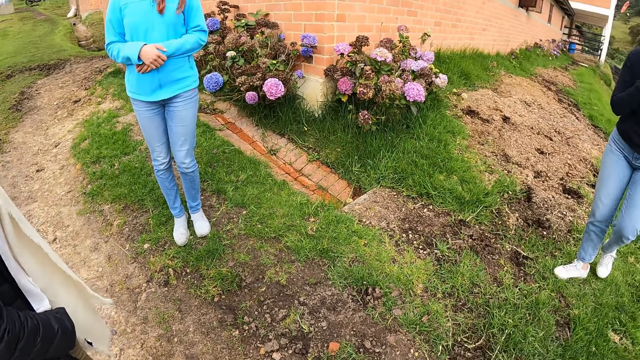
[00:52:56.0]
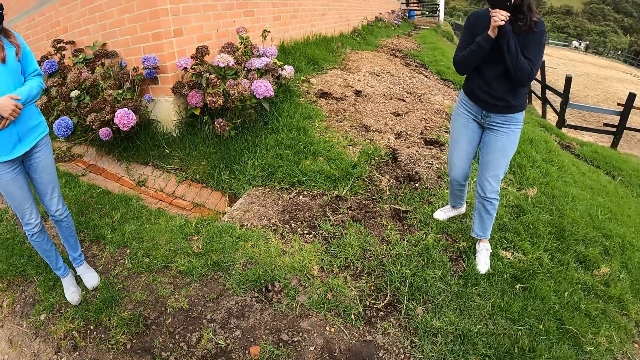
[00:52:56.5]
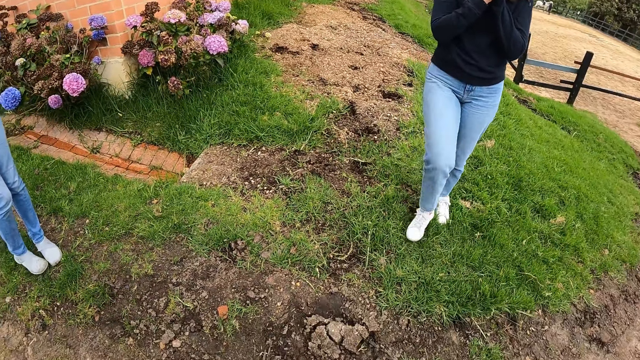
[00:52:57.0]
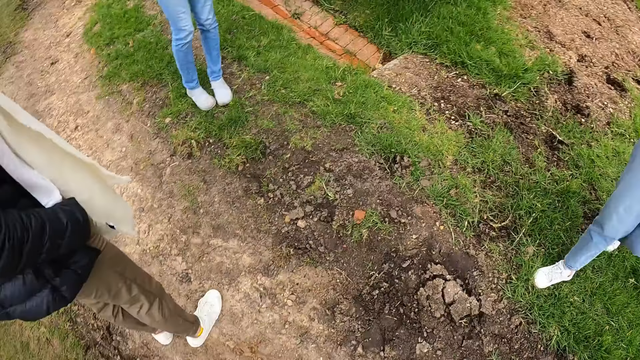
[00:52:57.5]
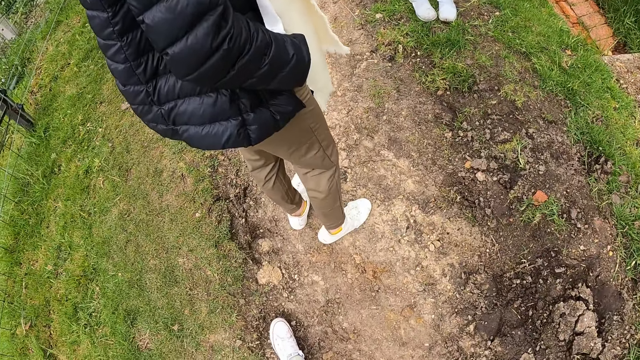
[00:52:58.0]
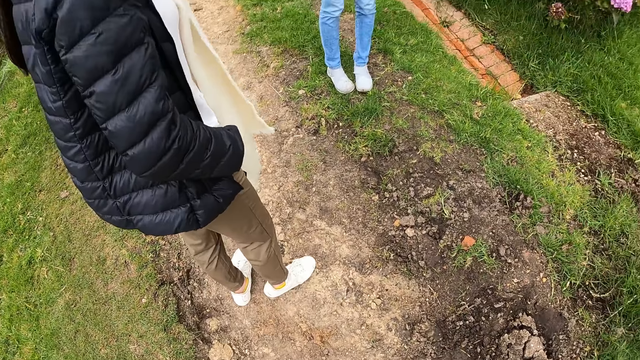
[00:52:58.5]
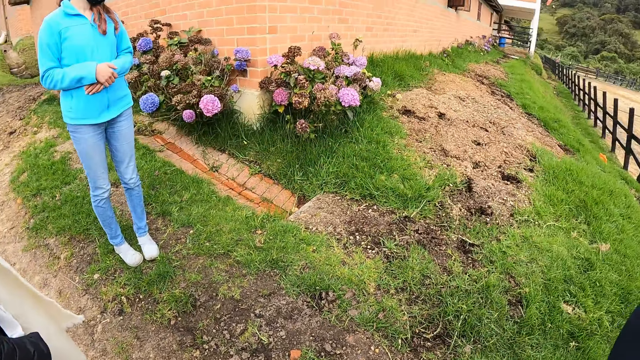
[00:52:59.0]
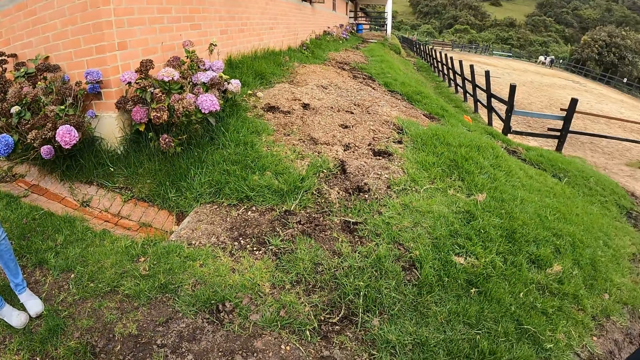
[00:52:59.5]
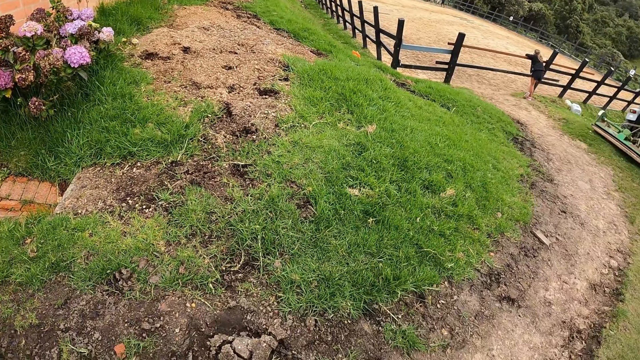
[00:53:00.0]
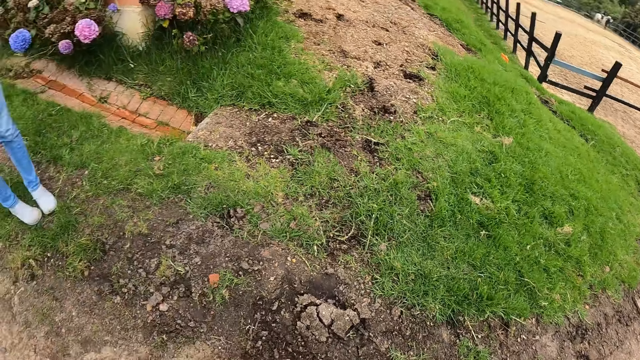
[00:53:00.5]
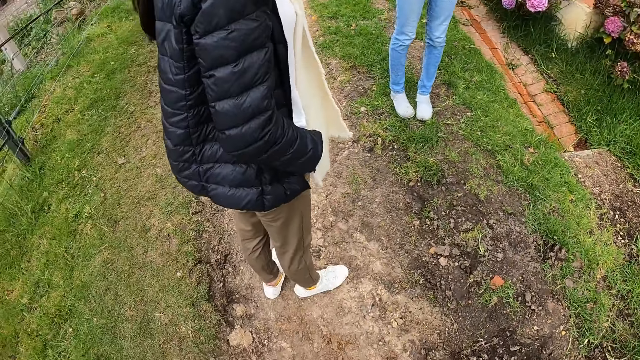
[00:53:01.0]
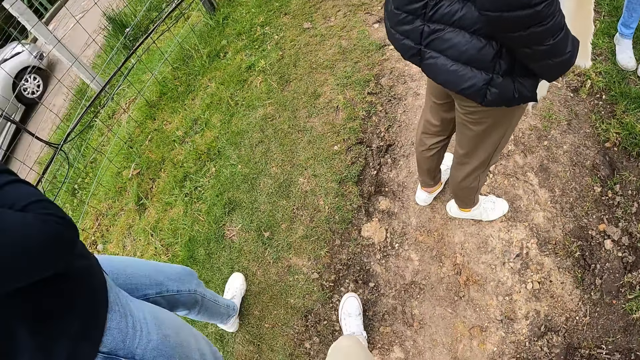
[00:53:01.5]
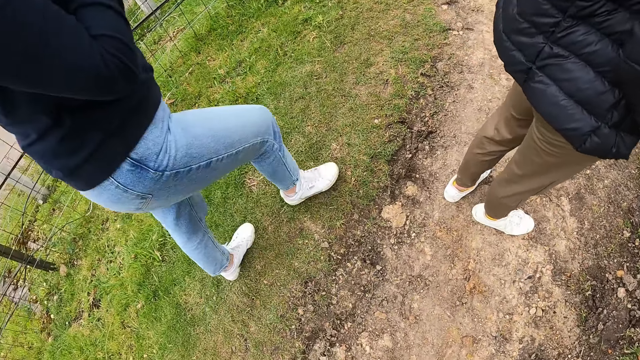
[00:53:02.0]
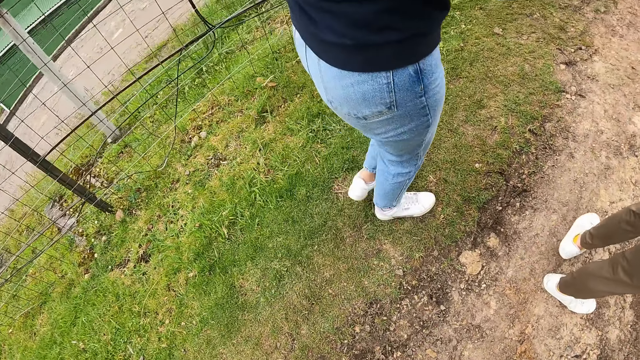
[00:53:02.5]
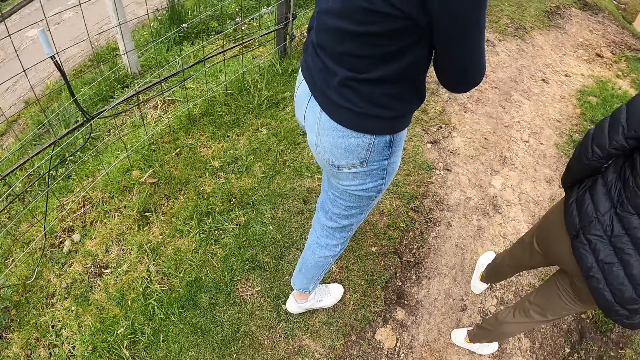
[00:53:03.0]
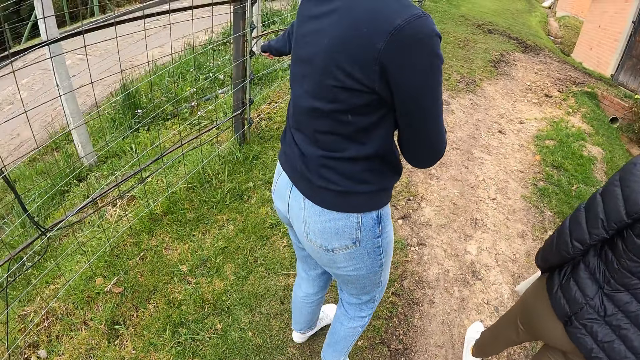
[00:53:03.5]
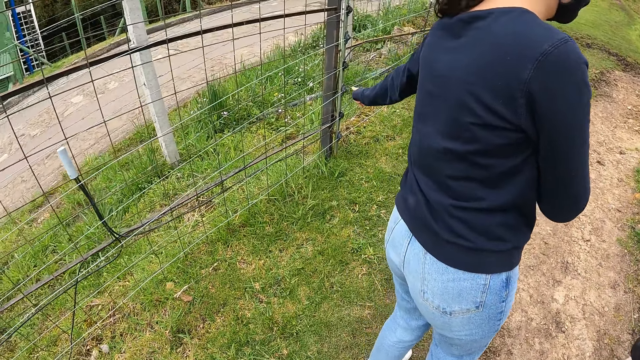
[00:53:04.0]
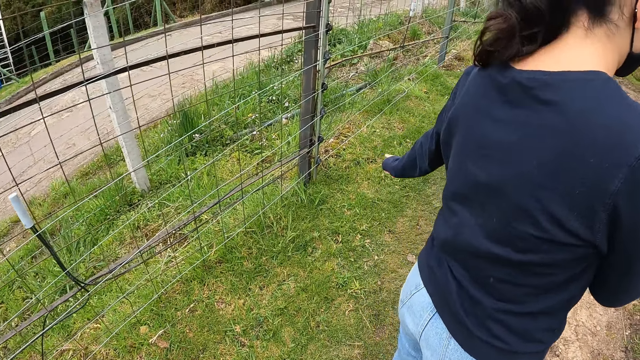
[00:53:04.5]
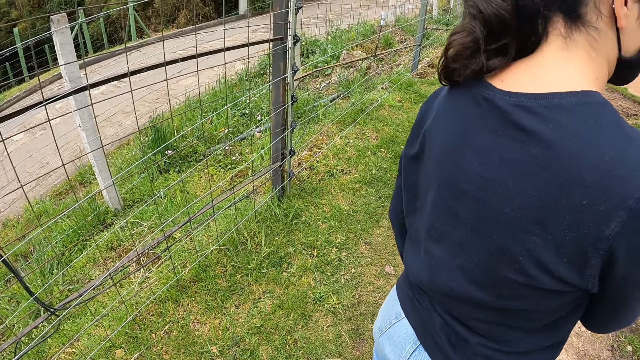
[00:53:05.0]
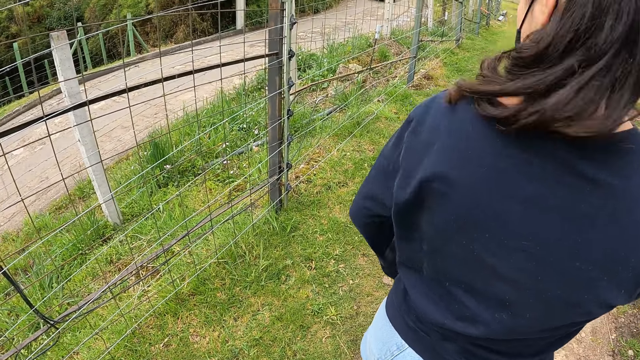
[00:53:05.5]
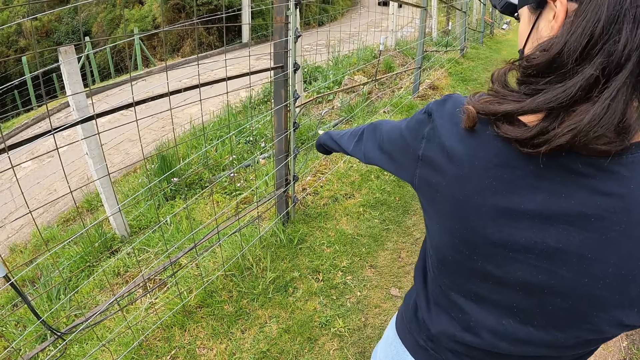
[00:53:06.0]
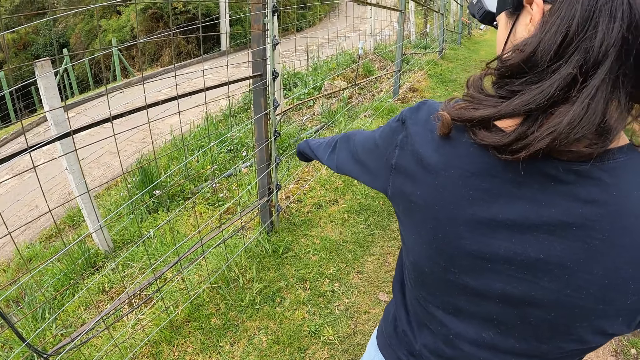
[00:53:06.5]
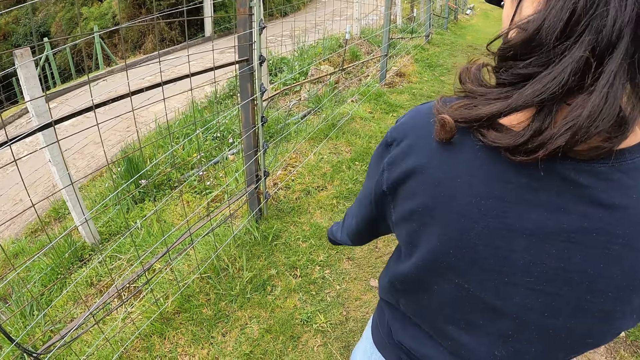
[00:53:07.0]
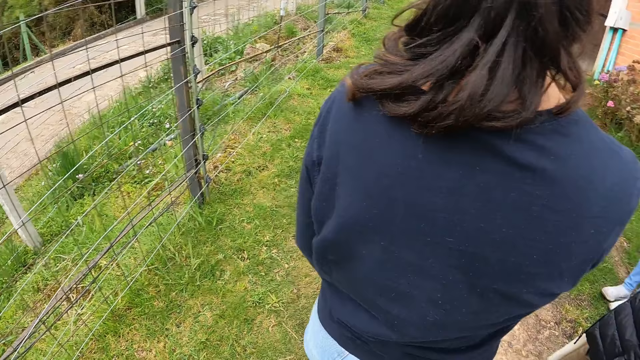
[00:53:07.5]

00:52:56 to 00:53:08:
A woman walks towards the camera wearer. The camera wearer looks at the fence. The woman interacts with the camera wearer, another woman and a third woman. The woman points at the fence.

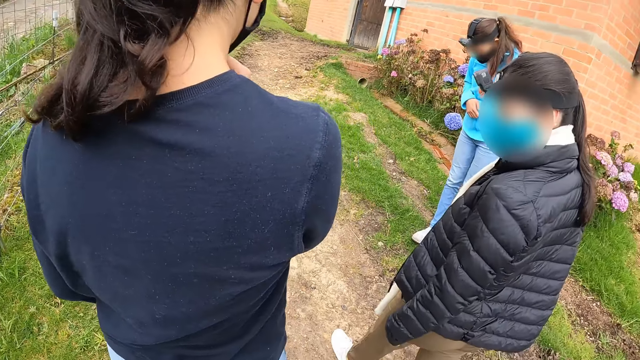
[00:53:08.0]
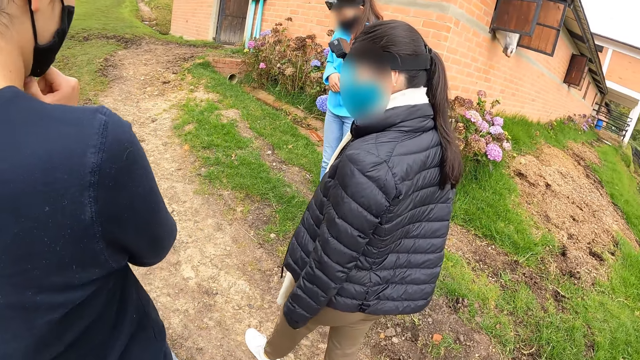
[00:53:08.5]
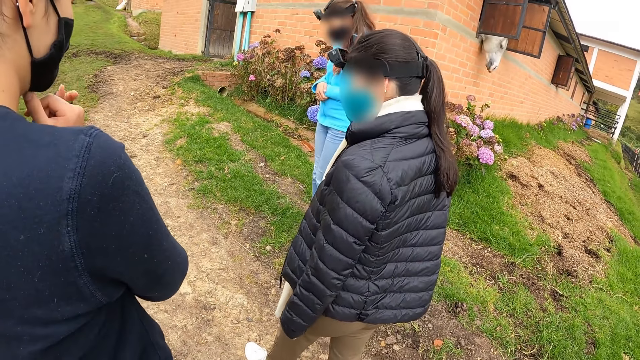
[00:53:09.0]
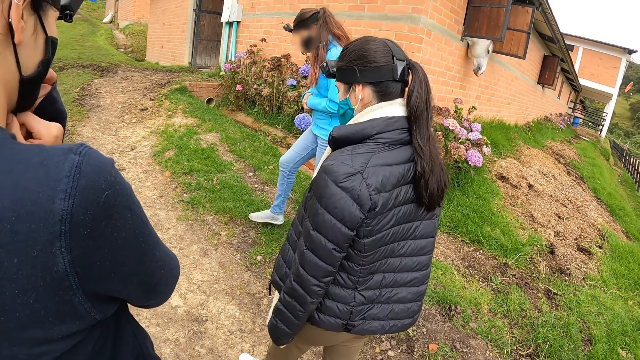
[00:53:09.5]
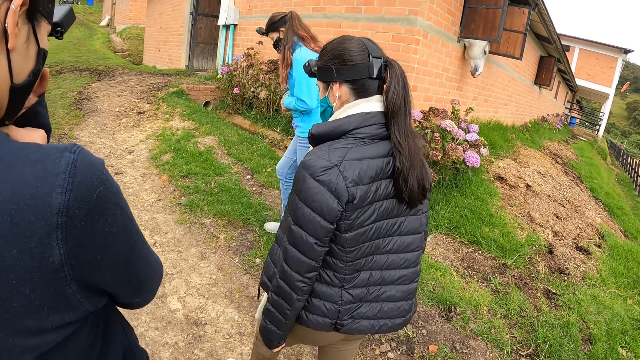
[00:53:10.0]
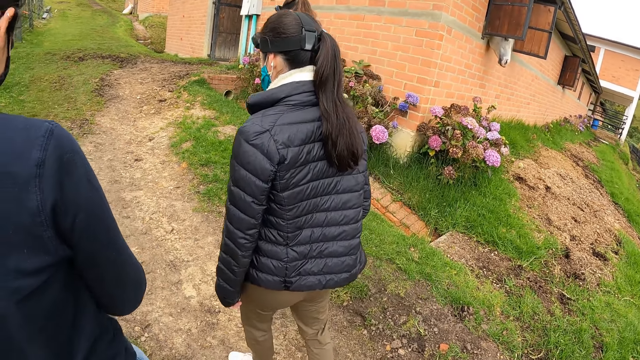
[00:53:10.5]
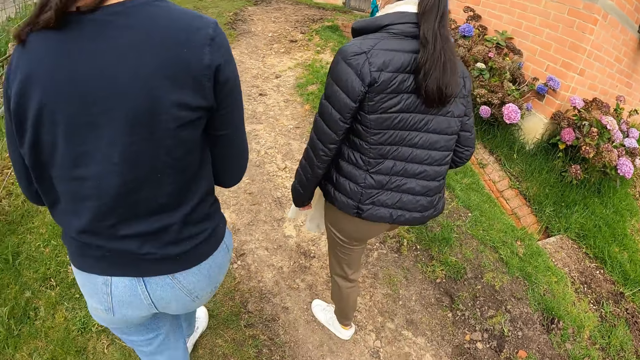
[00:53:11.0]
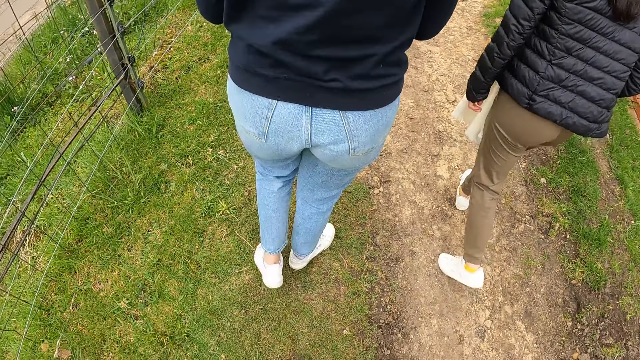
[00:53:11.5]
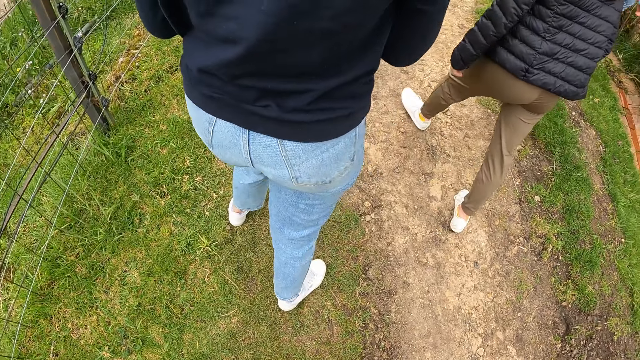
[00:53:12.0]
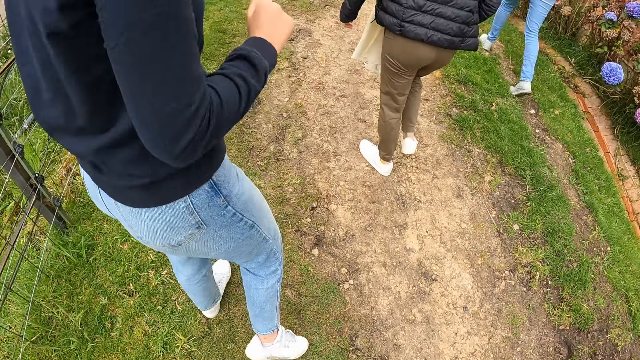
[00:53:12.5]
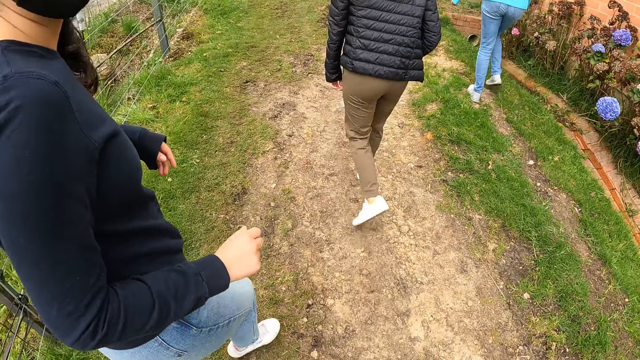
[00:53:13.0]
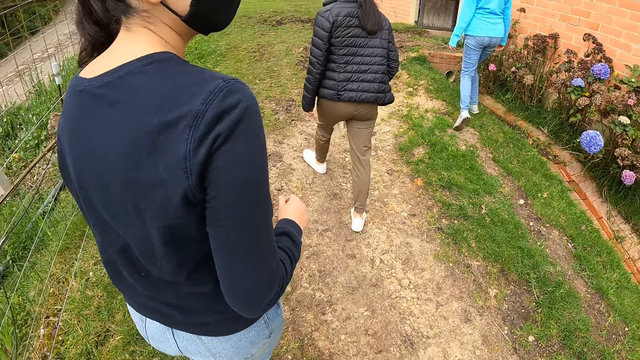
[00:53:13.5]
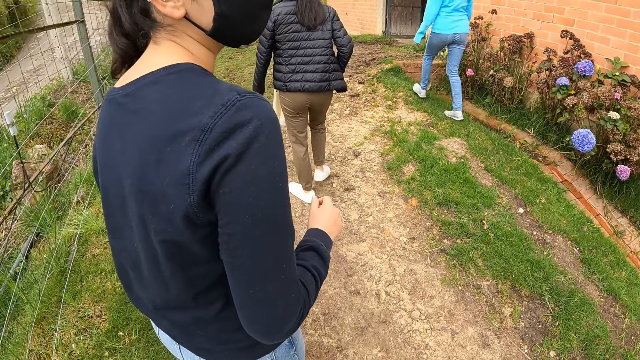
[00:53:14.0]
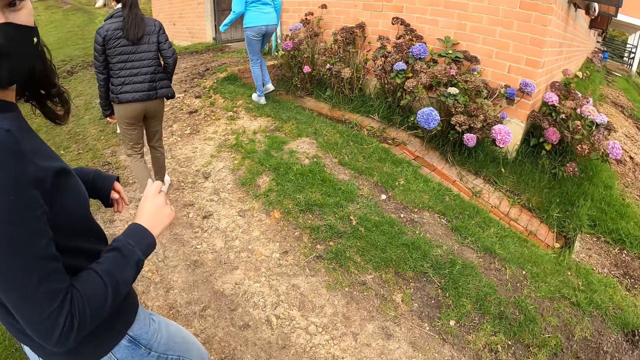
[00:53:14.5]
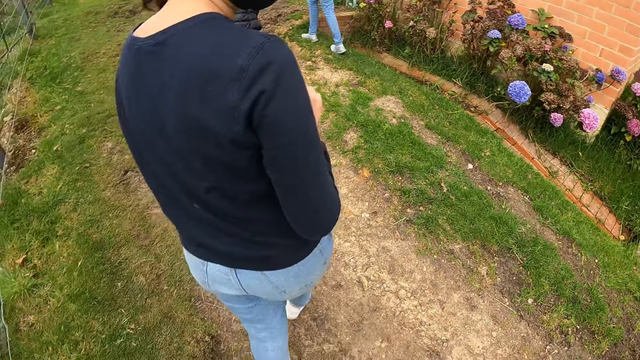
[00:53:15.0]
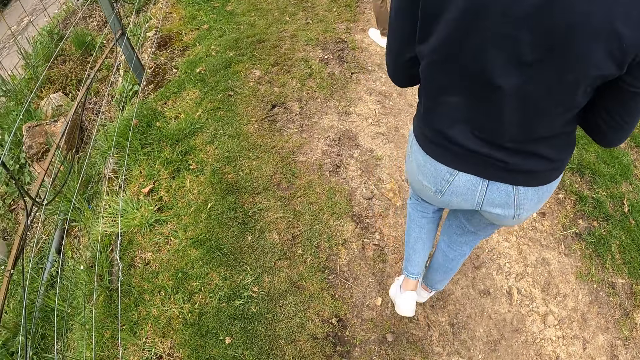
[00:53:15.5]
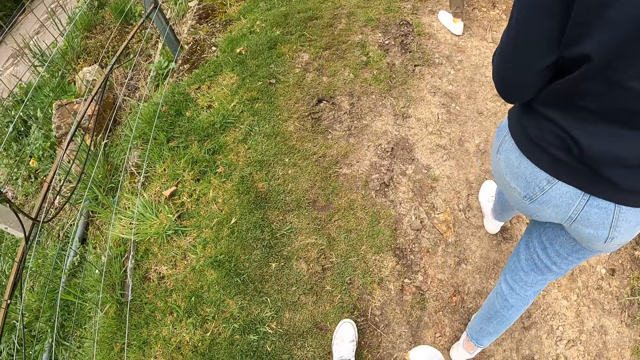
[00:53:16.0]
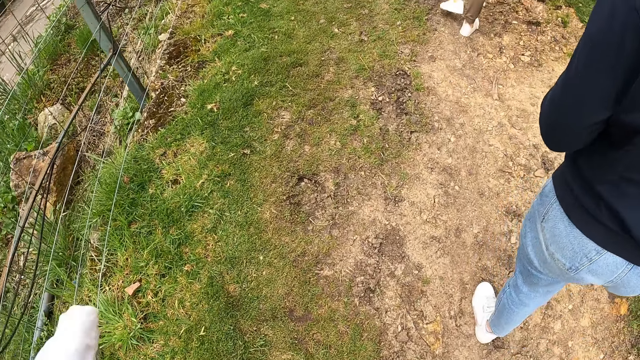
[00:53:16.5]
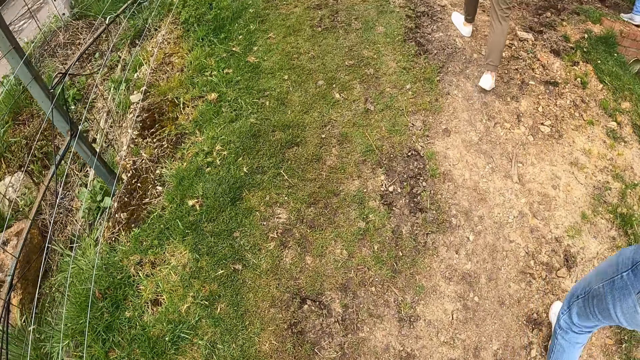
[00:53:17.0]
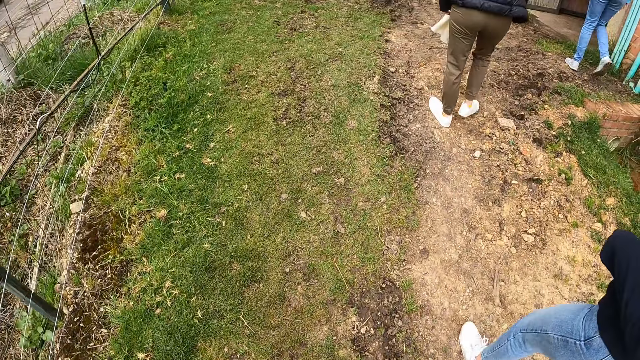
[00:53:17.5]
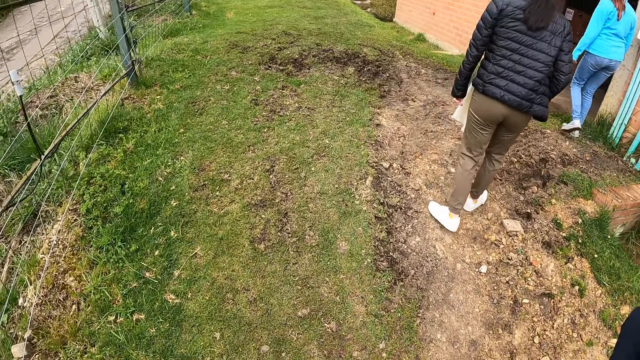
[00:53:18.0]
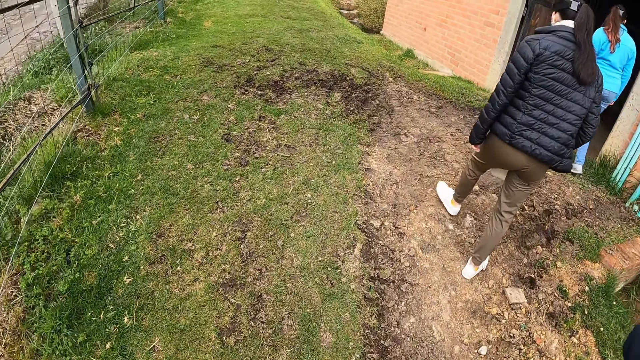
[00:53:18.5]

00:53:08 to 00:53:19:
The camera wearer walks behind a woman. They walk into the stable with another woman, a third woman and the woman.
